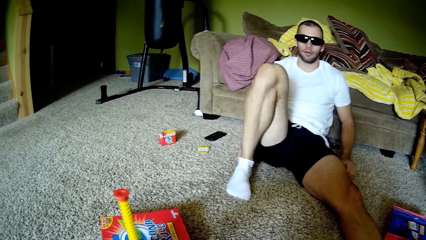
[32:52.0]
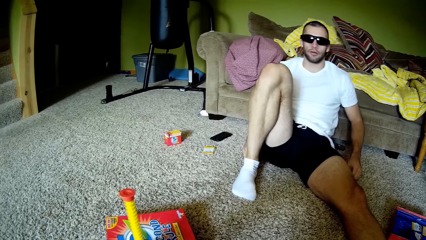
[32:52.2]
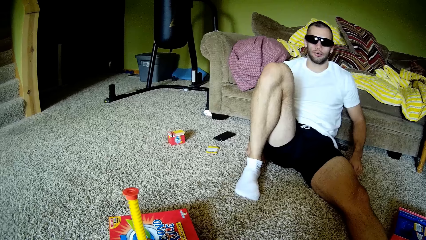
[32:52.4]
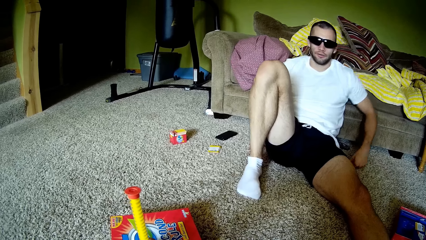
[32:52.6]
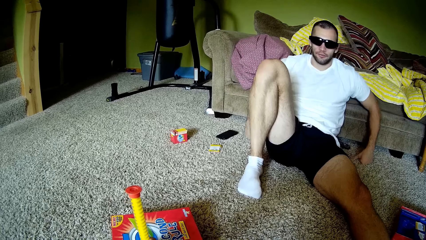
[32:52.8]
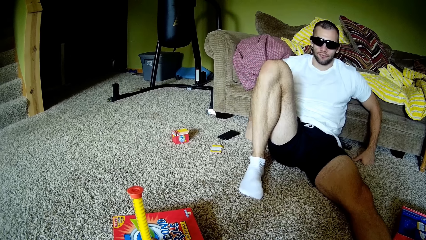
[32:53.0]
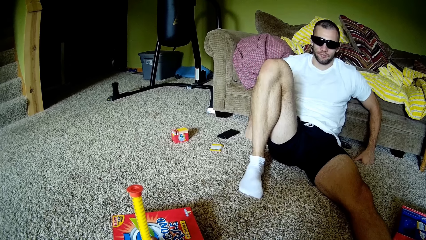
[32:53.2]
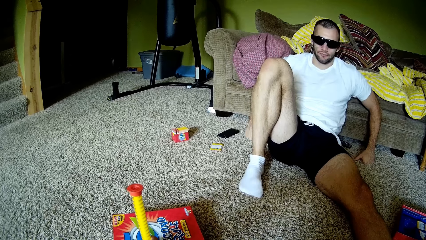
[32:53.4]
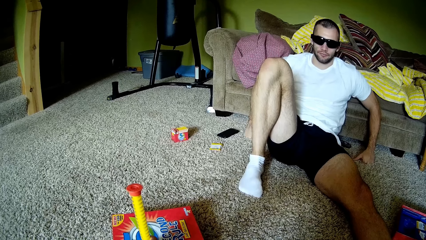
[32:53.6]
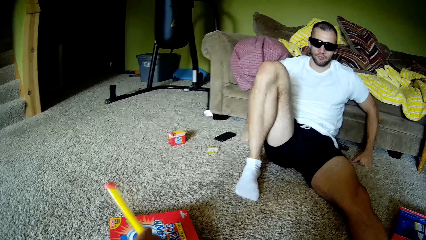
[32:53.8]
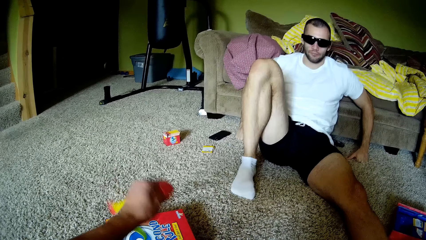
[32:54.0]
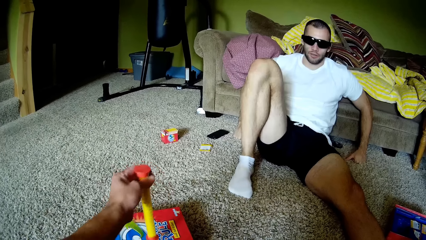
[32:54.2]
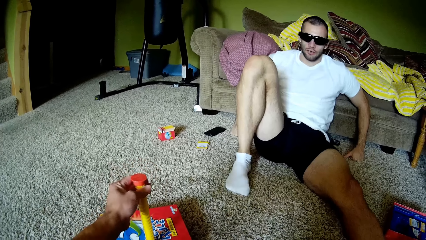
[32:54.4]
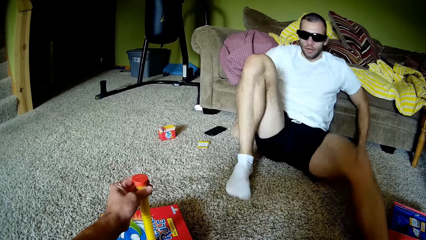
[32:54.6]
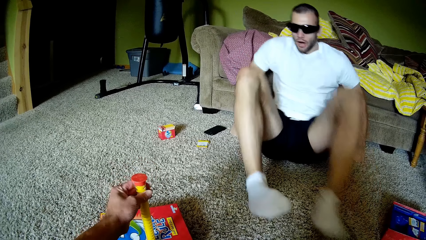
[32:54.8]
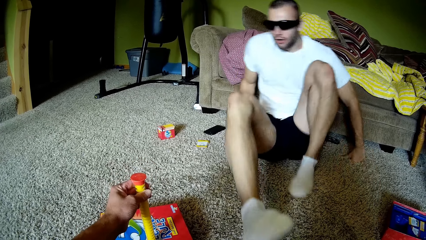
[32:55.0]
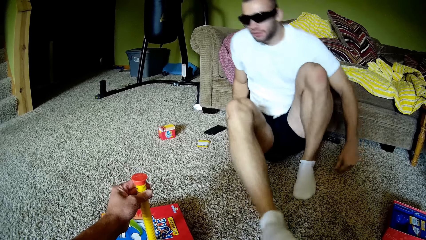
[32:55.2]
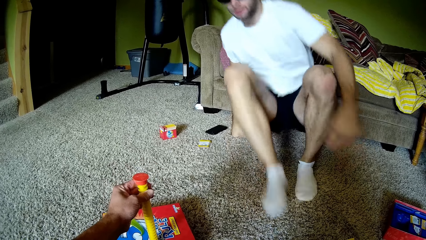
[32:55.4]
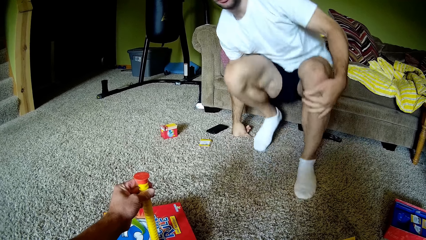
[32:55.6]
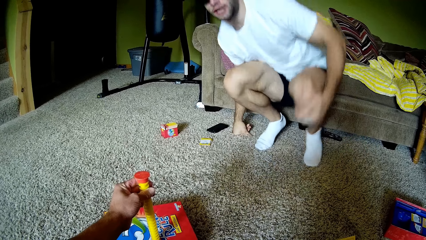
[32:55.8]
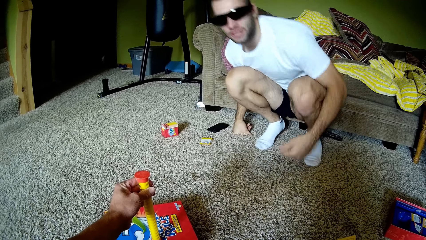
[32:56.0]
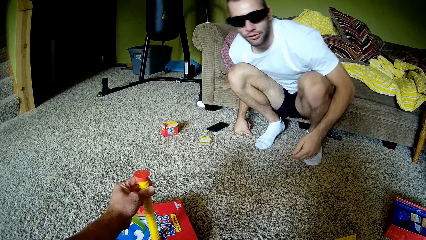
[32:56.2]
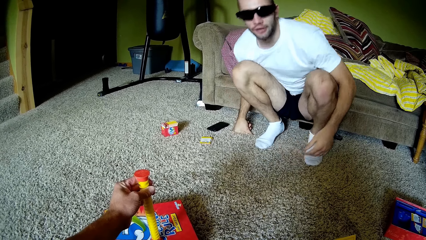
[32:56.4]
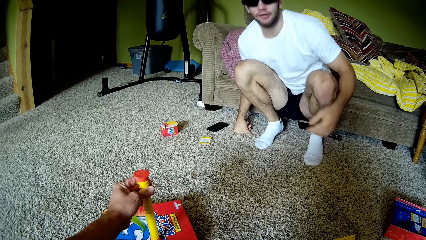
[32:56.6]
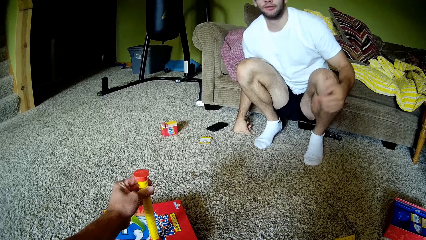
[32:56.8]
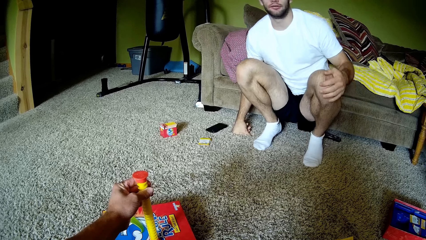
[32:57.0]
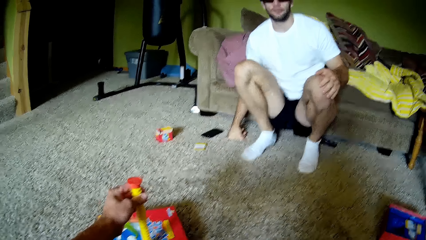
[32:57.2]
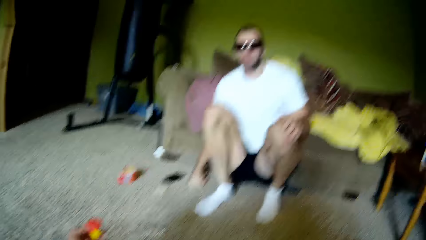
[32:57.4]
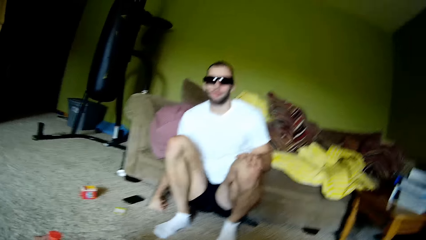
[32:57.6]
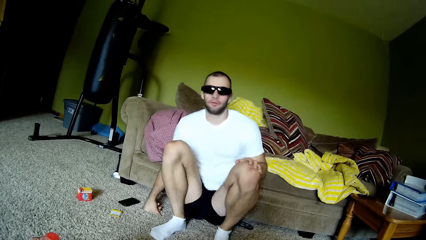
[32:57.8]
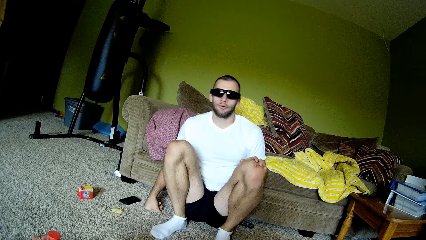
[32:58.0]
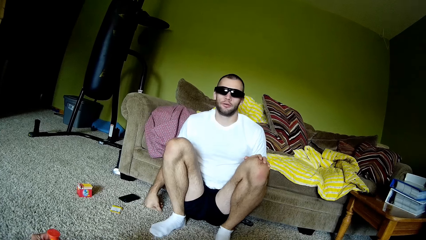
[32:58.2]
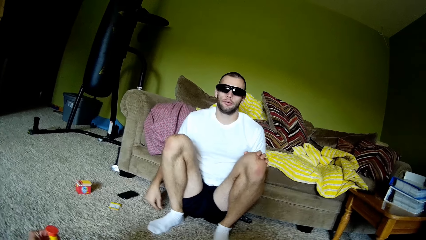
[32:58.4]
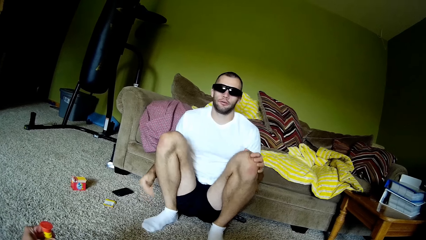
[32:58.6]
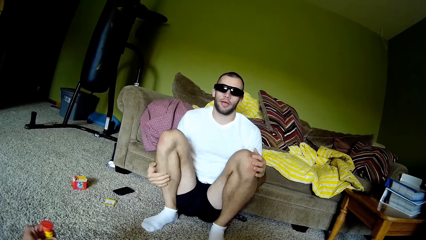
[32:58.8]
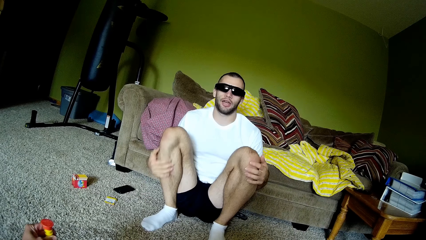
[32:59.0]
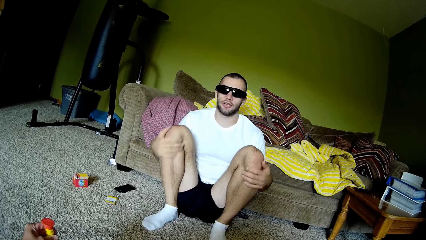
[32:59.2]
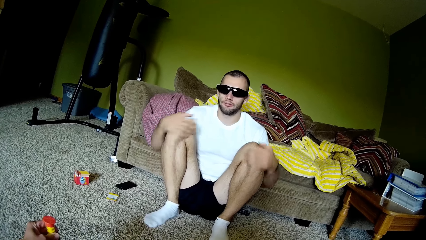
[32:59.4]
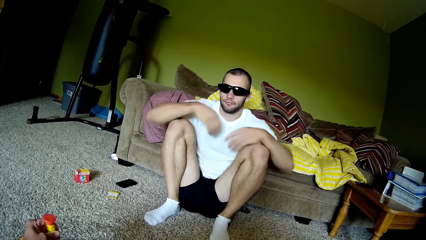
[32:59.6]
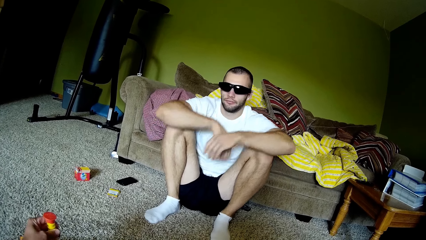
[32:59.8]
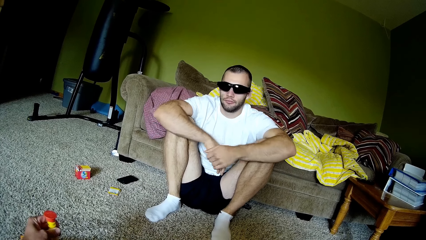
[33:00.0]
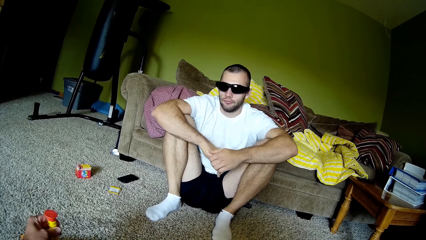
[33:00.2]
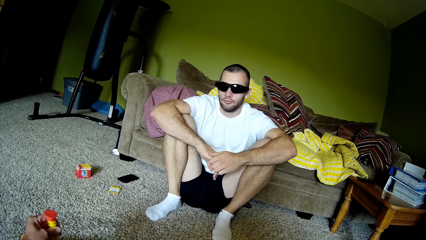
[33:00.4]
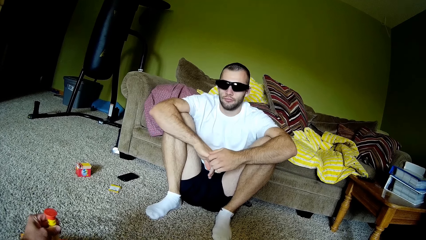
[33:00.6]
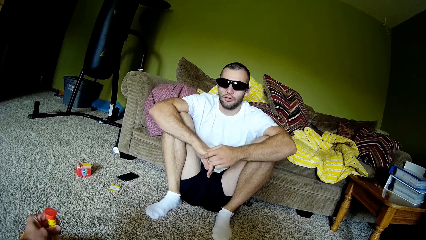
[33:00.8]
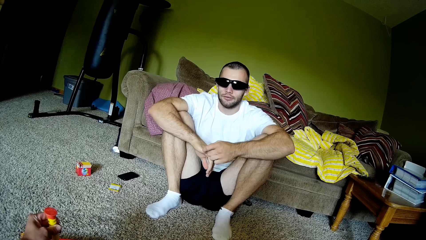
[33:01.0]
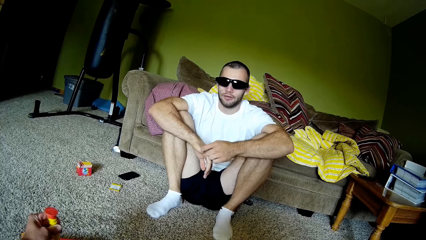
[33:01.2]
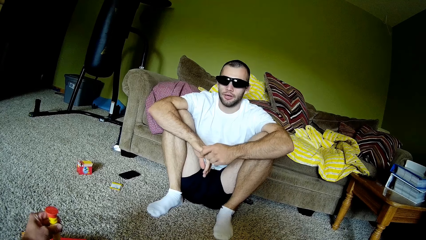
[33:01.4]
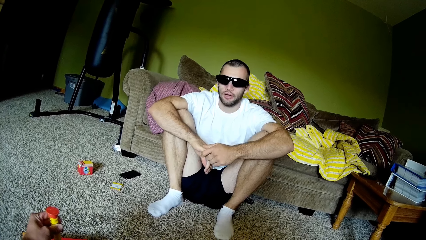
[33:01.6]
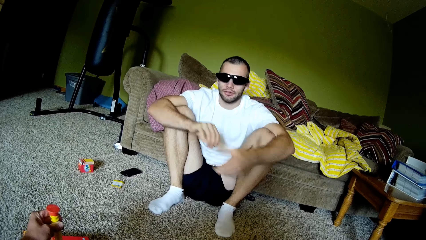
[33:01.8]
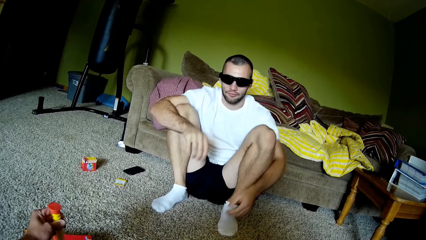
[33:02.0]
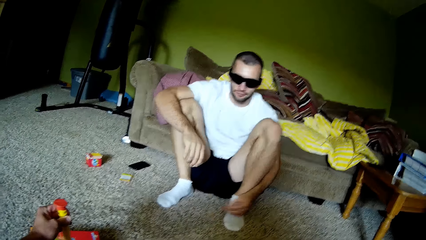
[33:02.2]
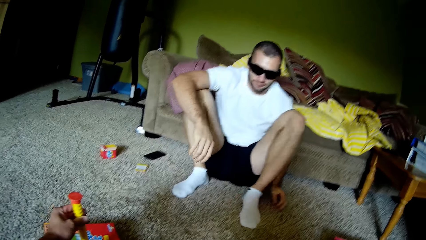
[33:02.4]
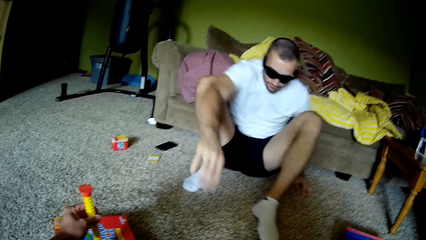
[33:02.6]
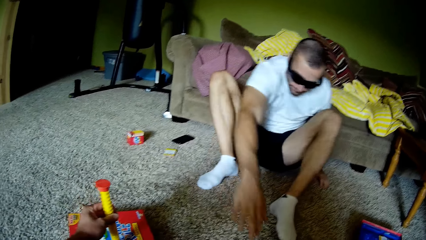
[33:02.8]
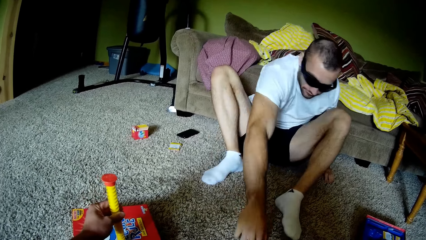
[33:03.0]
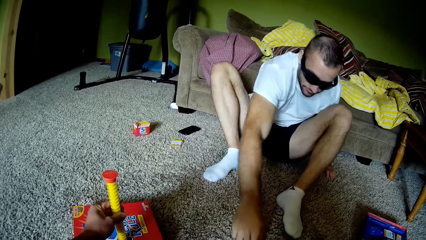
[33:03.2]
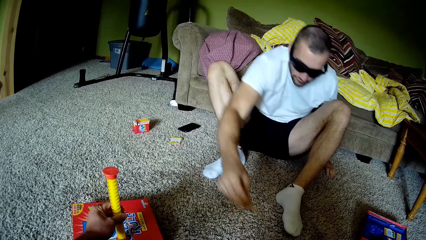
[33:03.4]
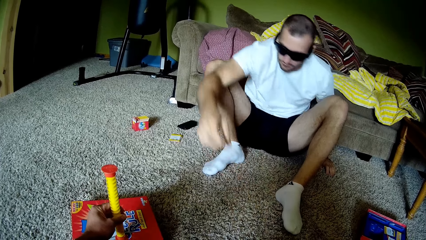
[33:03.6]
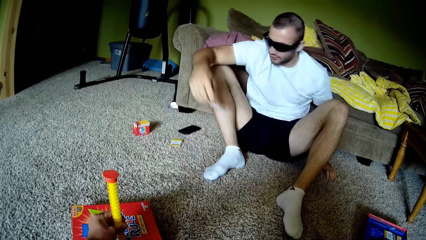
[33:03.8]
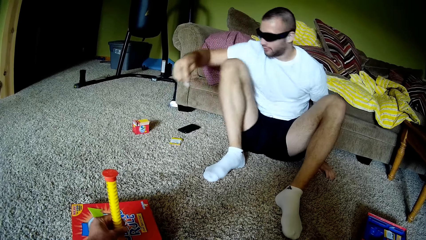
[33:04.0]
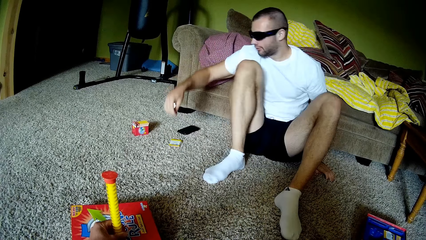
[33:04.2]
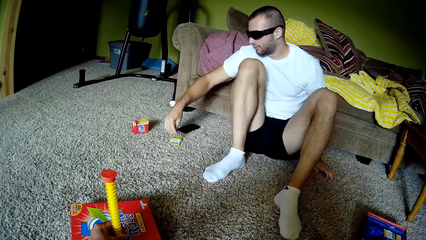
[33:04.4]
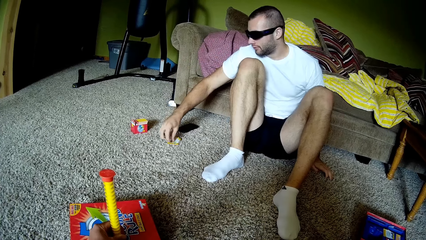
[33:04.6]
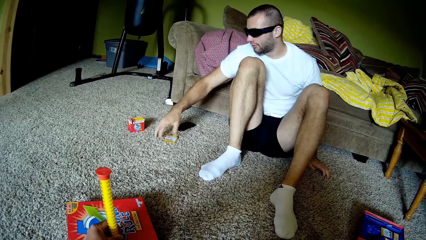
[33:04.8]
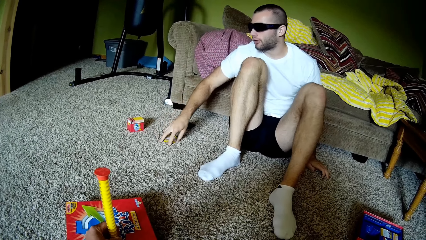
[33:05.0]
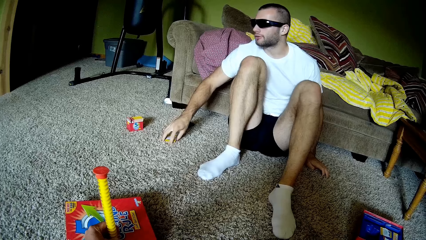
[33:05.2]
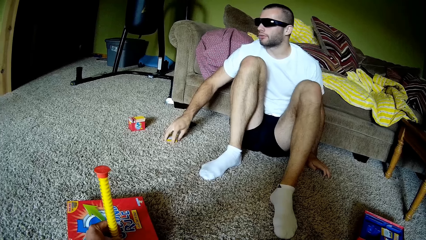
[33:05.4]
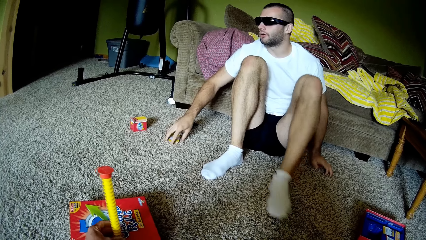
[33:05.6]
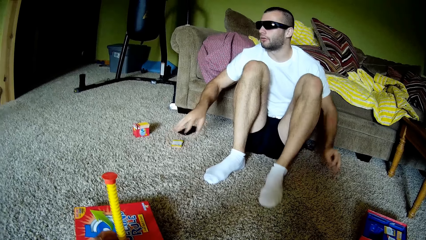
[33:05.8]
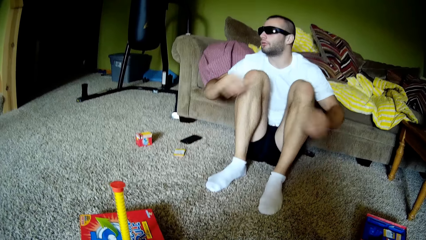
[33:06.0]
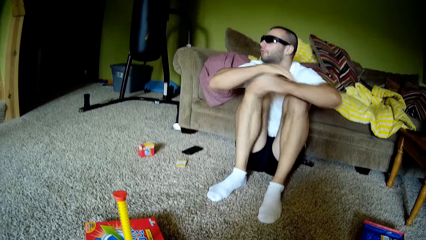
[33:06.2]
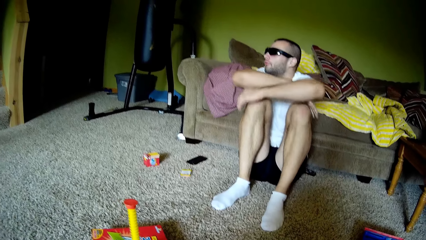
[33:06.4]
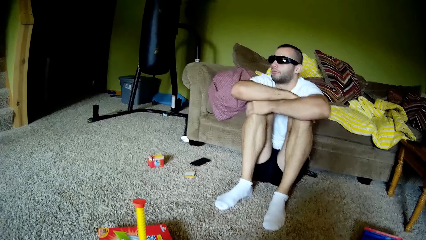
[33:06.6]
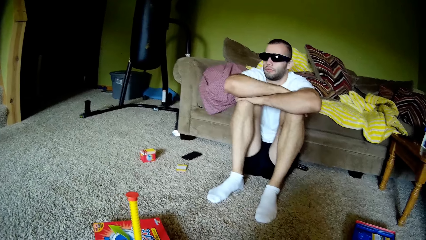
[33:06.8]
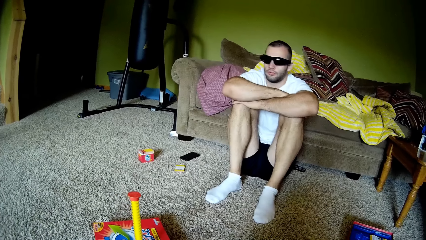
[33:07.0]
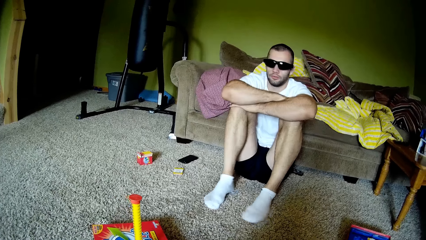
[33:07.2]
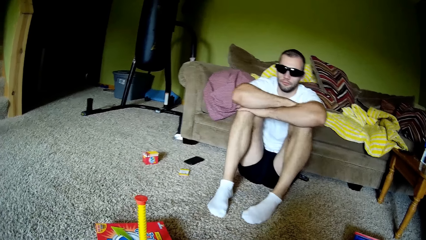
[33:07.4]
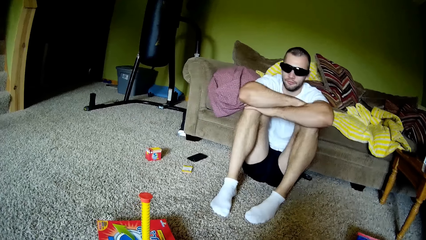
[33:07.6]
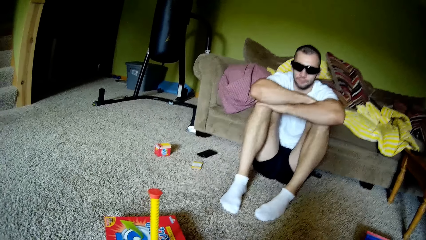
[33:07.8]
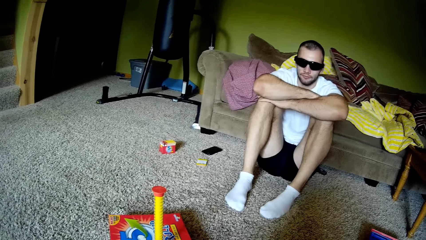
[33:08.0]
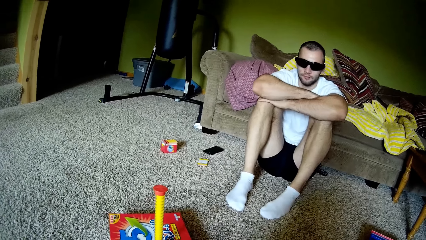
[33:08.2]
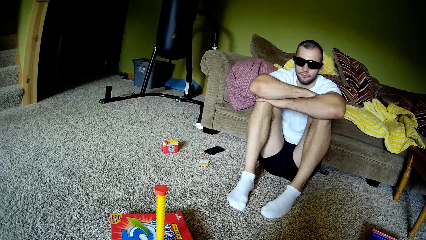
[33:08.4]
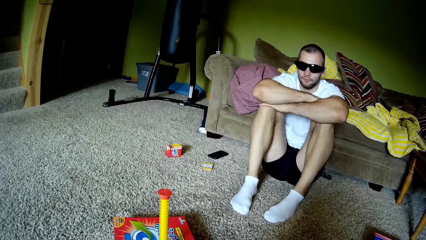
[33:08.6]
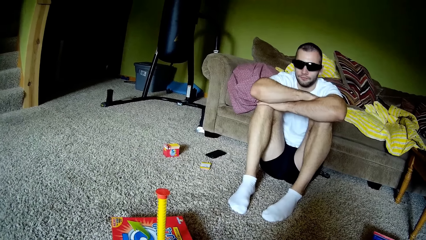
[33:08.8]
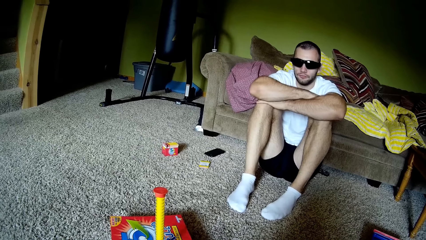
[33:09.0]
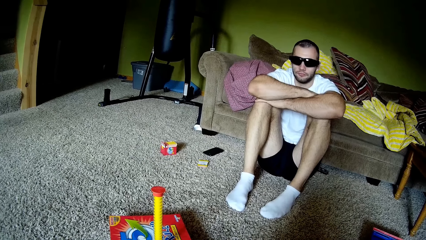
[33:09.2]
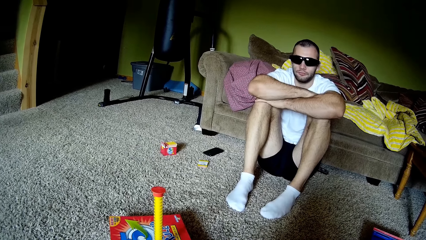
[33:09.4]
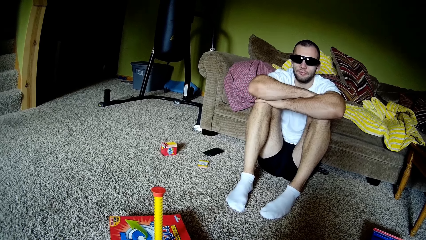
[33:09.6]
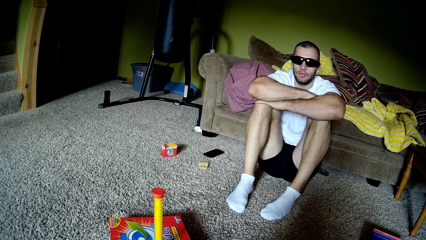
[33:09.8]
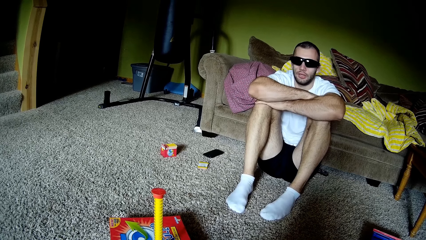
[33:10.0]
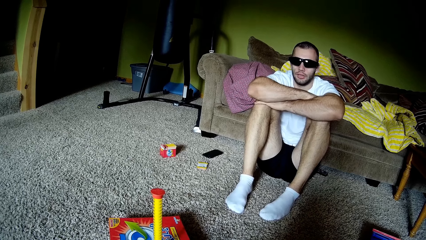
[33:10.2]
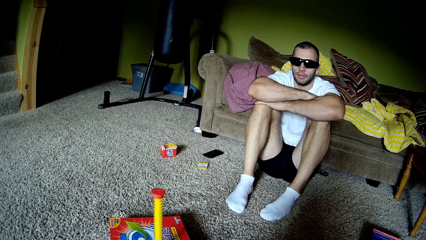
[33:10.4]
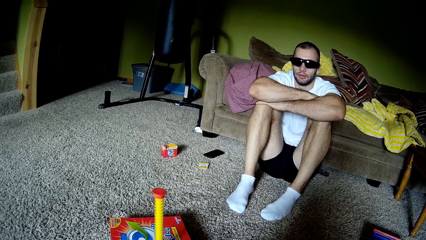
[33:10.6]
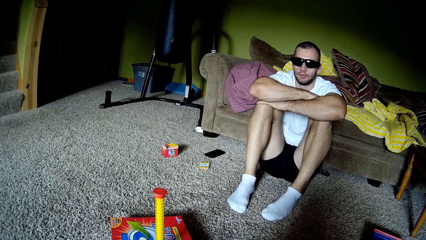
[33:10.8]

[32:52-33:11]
The camera wearer flips a Second Rule game timer. A man squats and talks to the camera wearer. The man sits on the floor. The man picks up a card from the floor. The camera wearer holds the Second Rule game timer. The man places the card together with other cards on the floor, talks to the camera wearer, and sits quietly on the floor.
